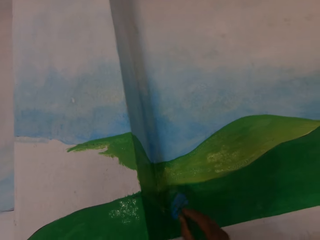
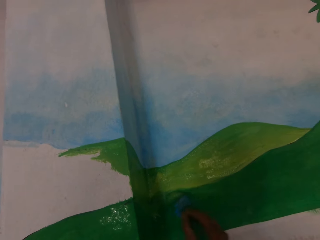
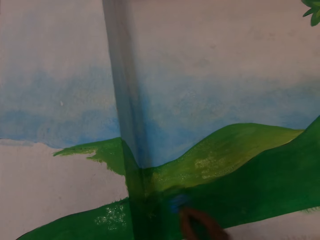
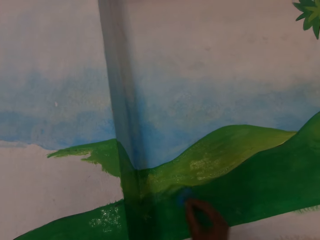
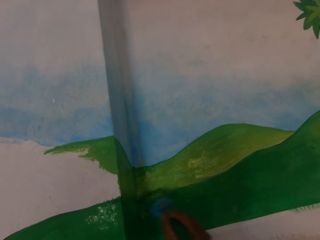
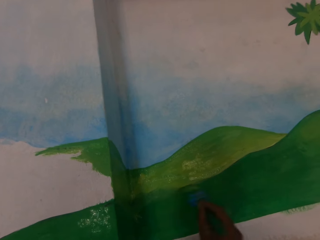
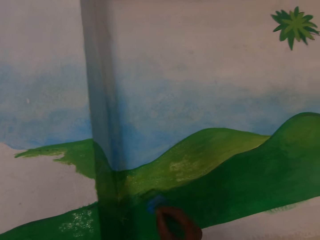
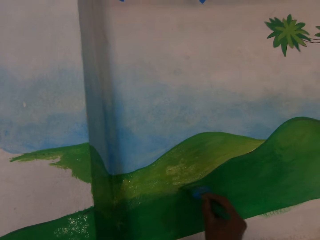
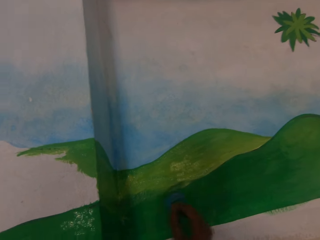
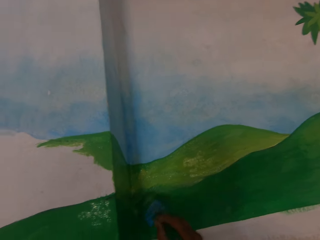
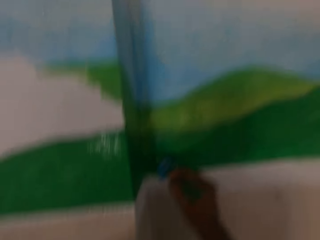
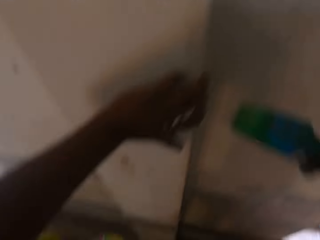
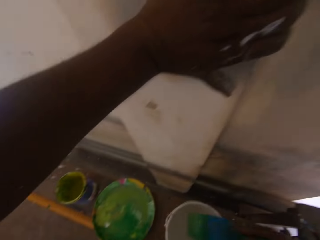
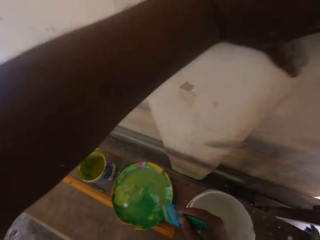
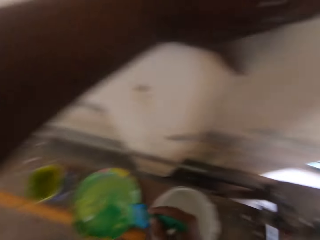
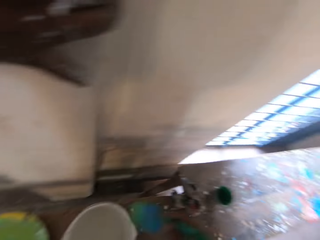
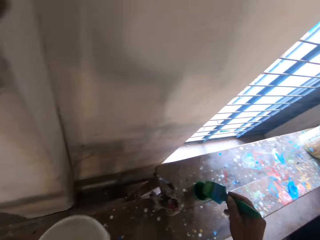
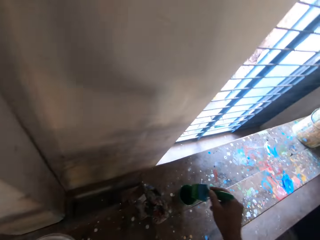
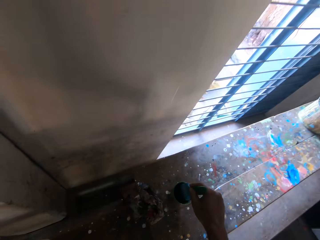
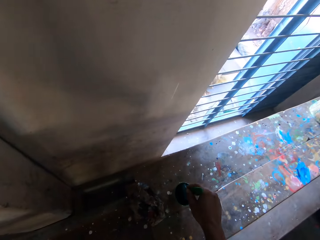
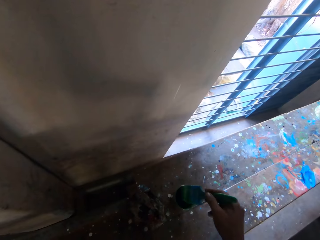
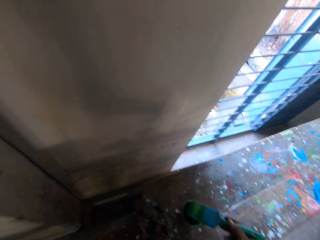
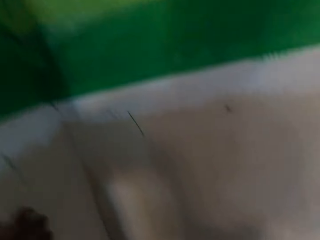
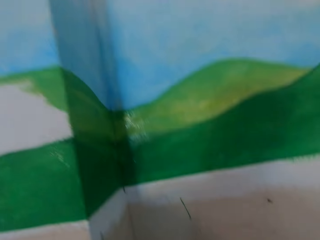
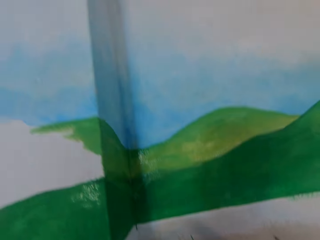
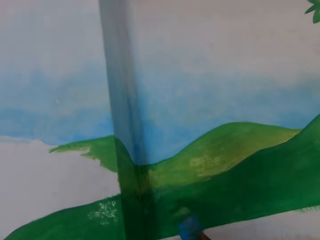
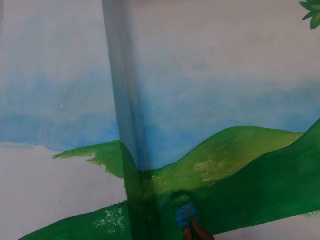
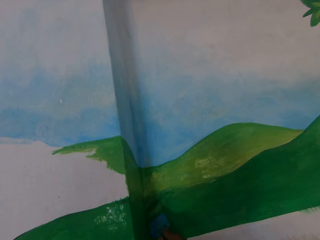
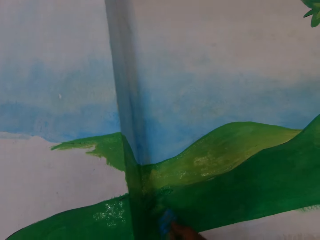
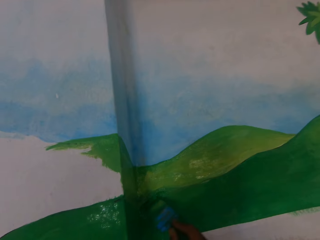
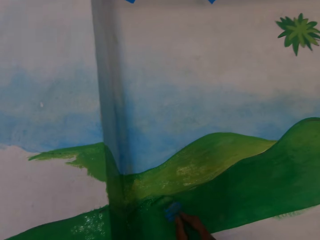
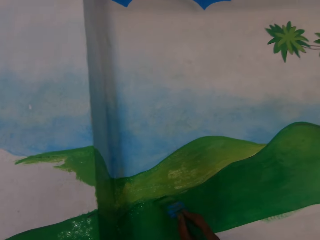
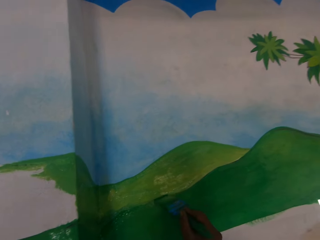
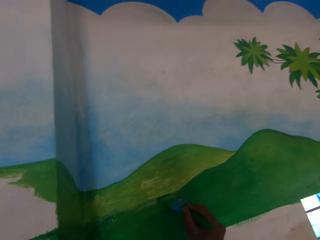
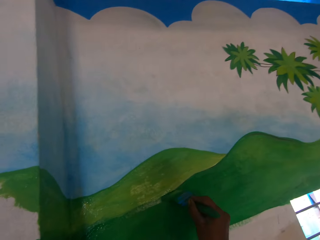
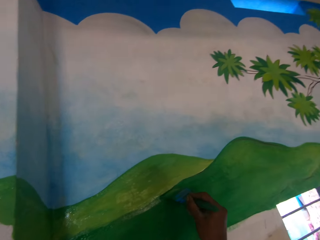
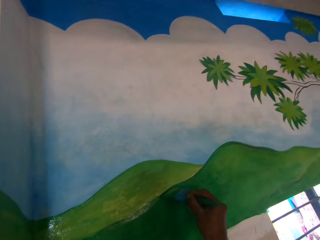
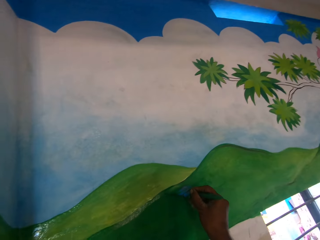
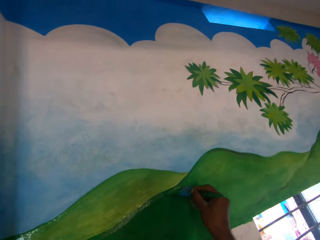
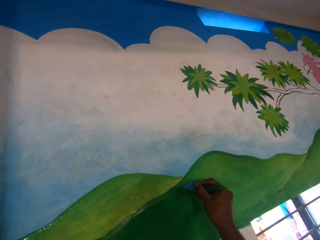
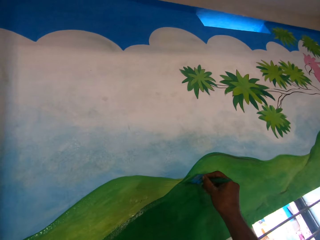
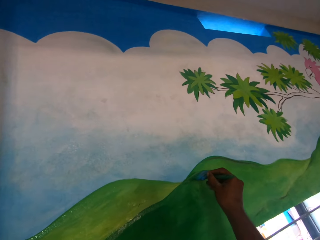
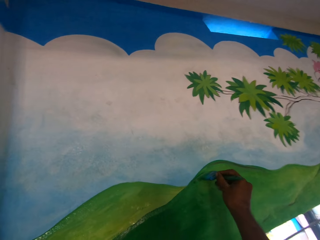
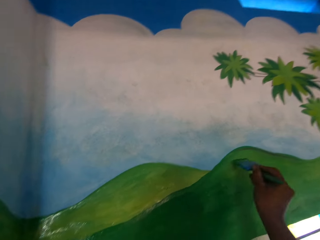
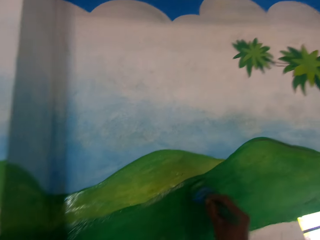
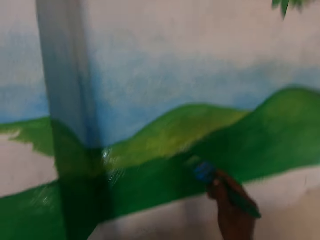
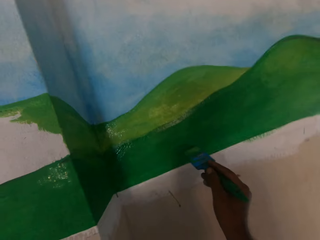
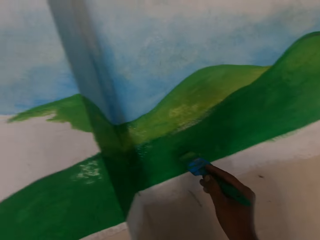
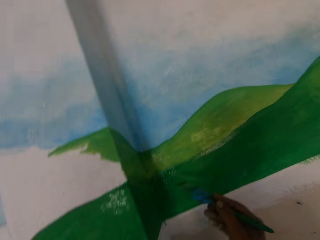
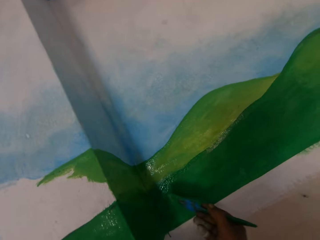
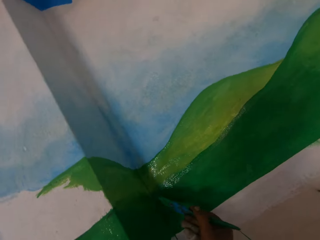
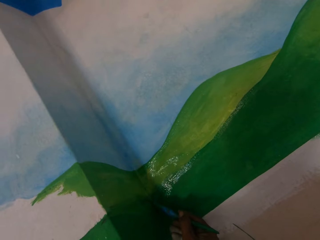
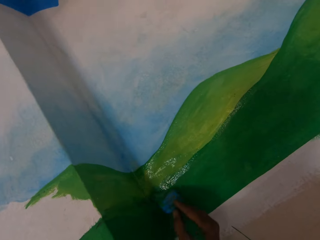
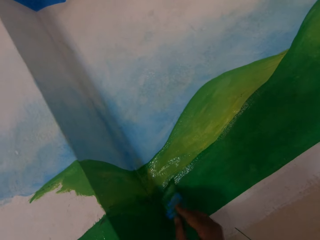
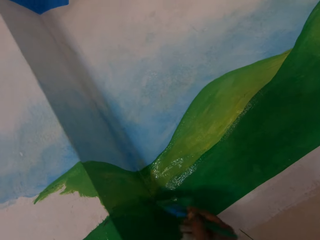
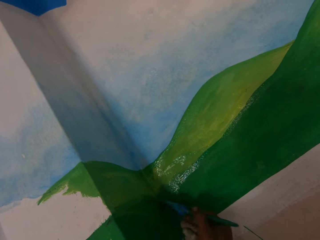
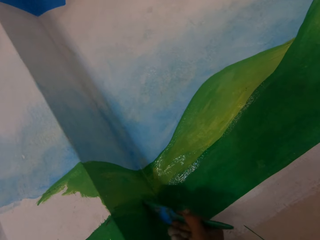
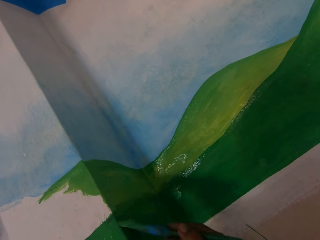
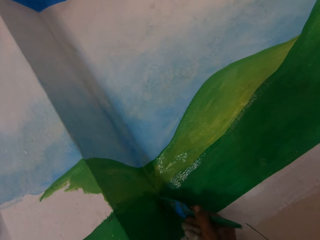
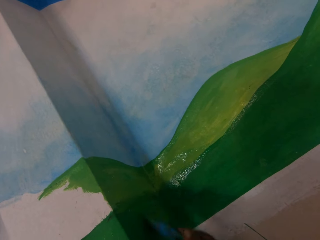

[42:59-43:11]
The camera wearer dips the paintbrush into green paint in the paint container with his right hand. He paints the wall with the paintbrush in his right hand.

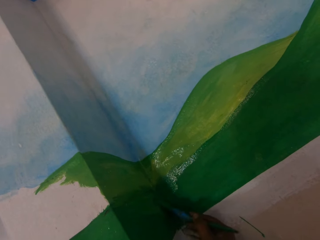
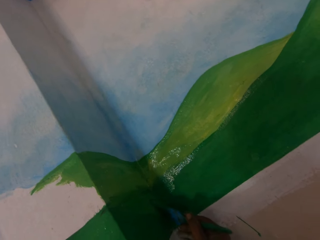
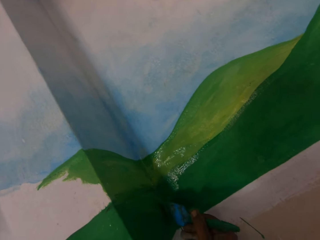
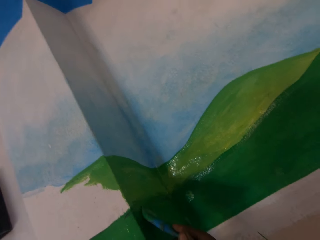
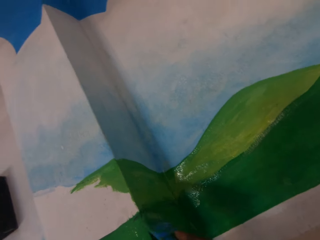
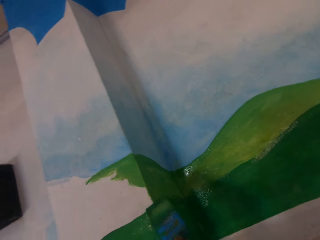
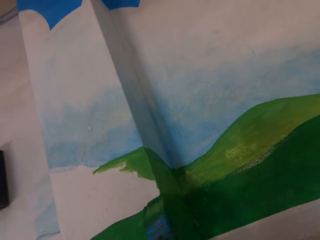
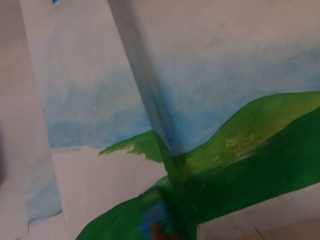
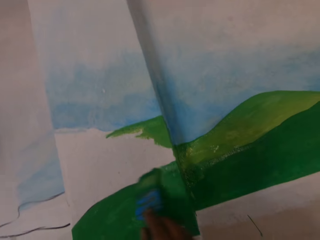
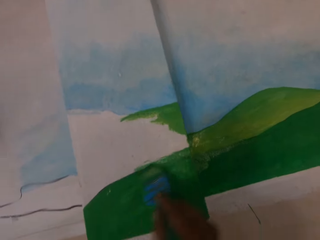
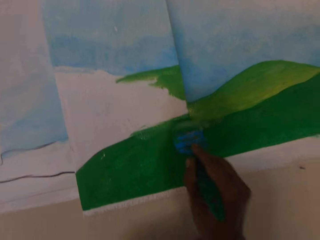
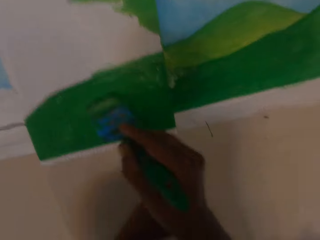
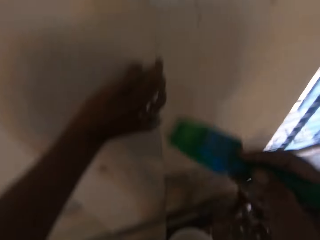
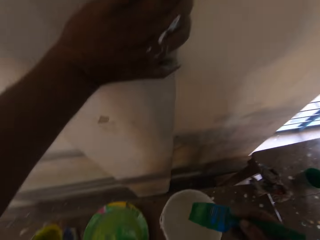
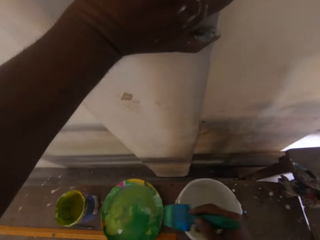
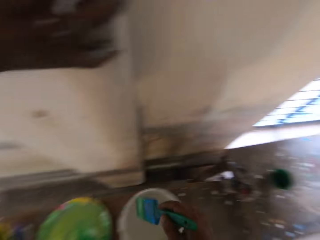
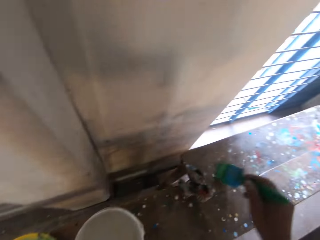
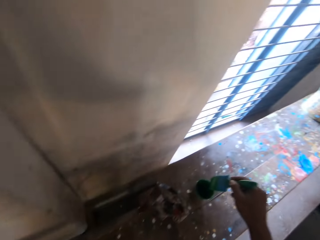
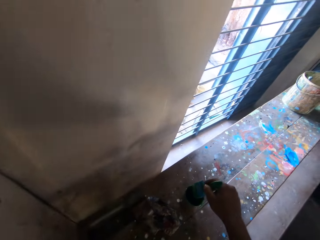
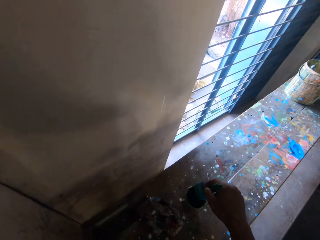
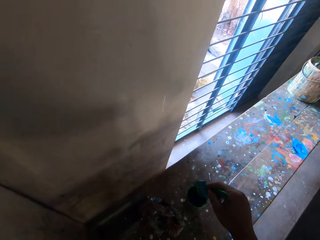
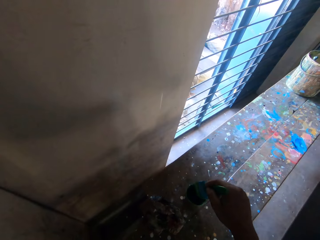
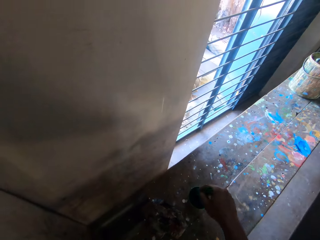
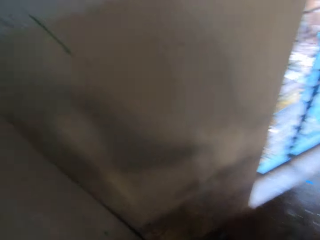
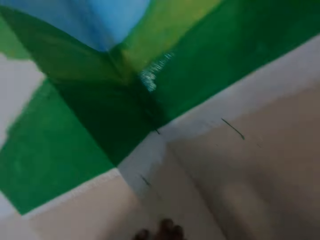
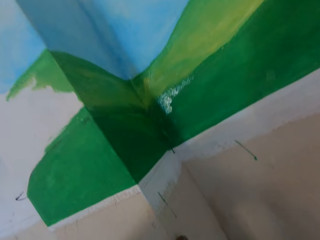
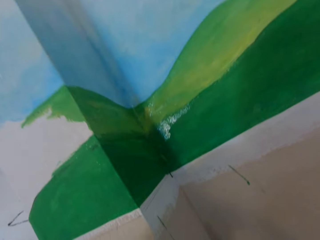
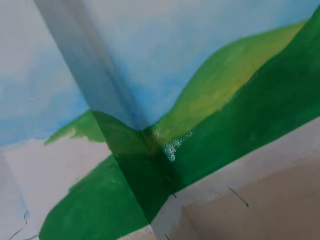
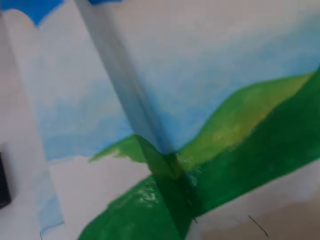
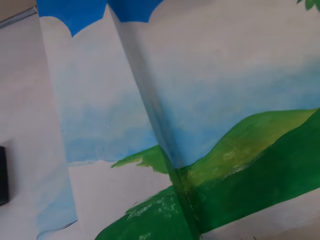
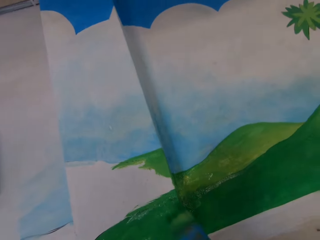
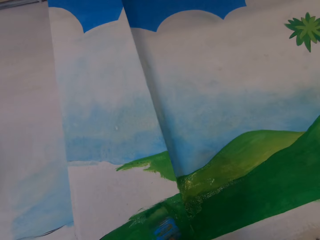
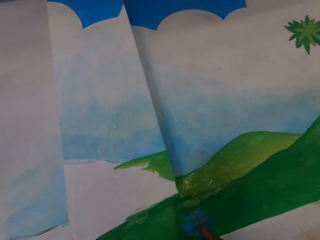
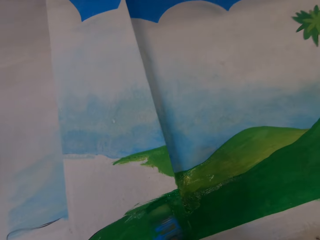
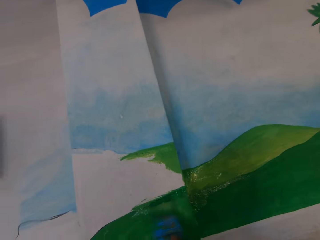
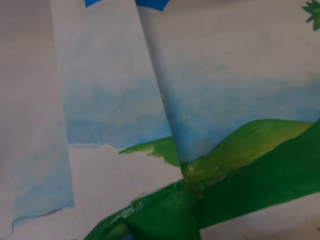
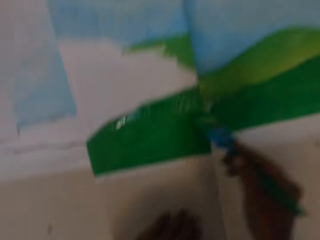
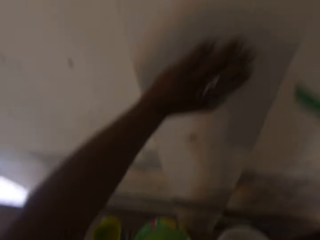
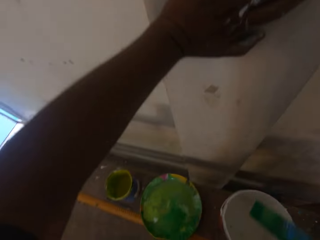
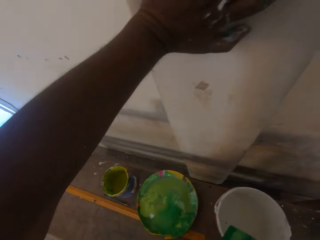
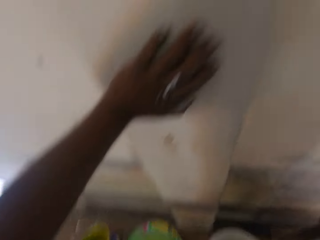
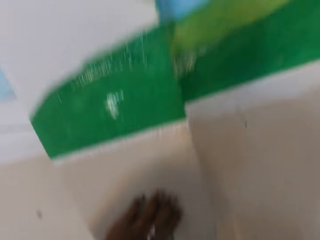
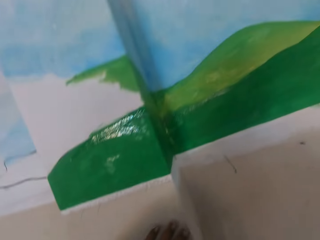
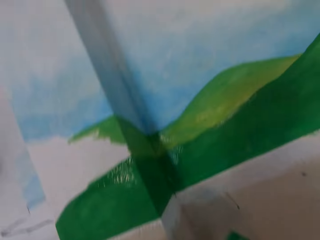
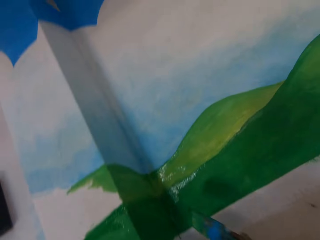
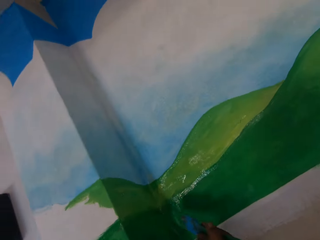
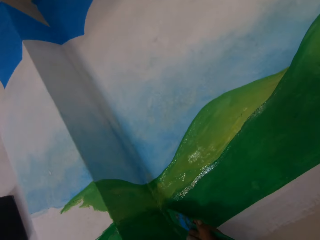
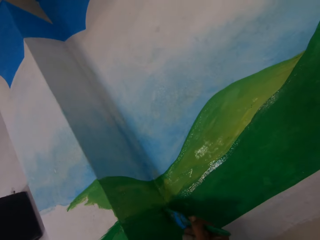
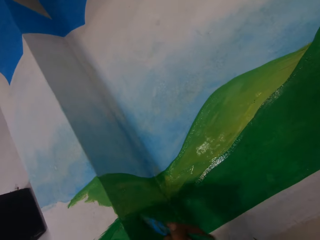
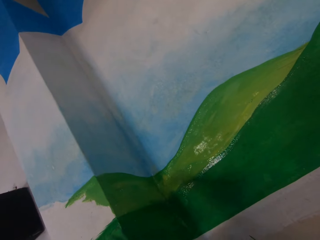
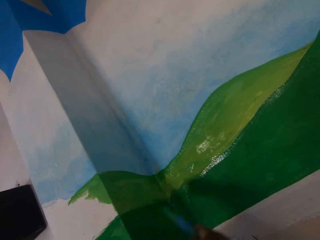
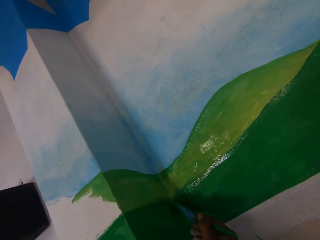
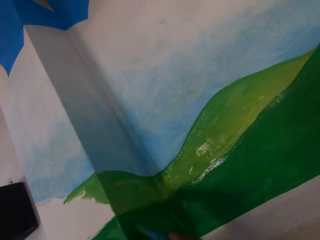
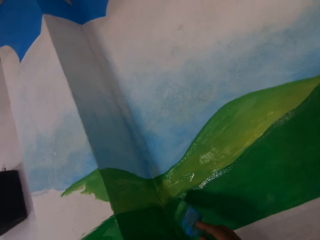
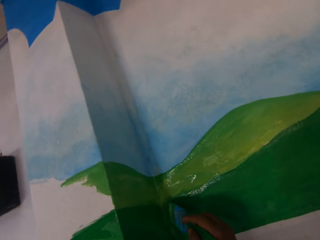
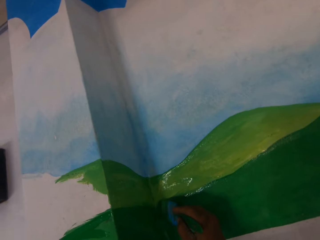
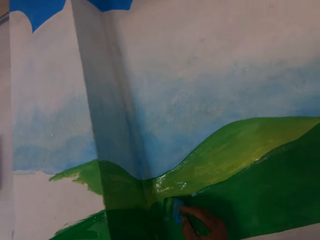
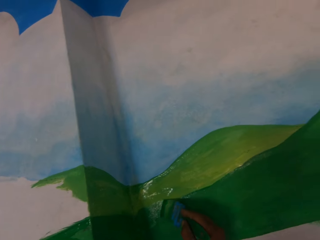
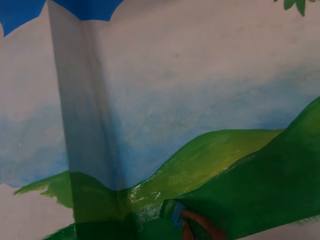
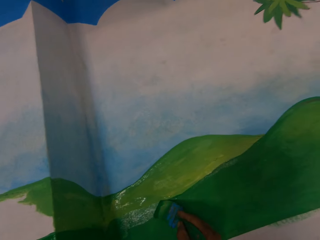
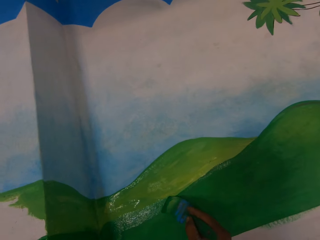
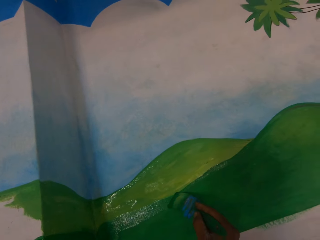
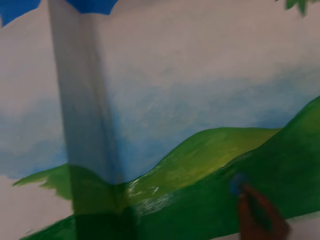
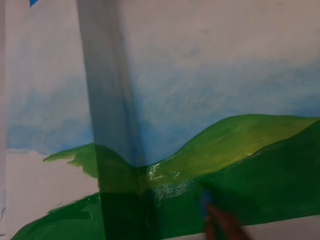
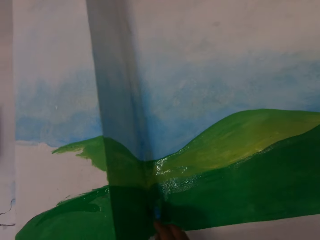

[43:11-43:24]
The camera wearer dips the paintbrush into the green paint in the paint container with his right hand. He paints the wall with the paintbrush in his right hand. He looks down. He paints on the wall.
